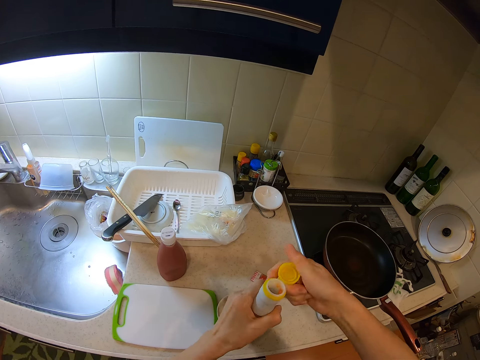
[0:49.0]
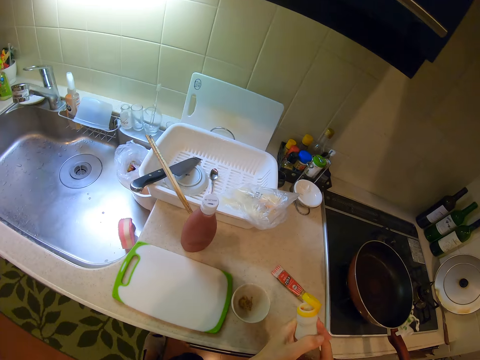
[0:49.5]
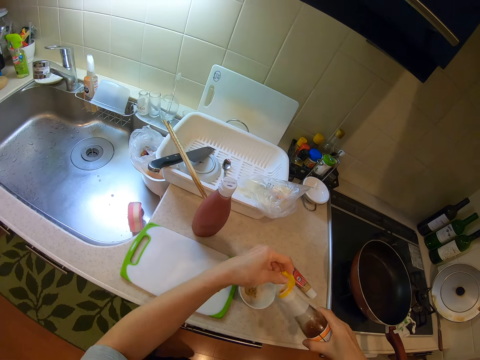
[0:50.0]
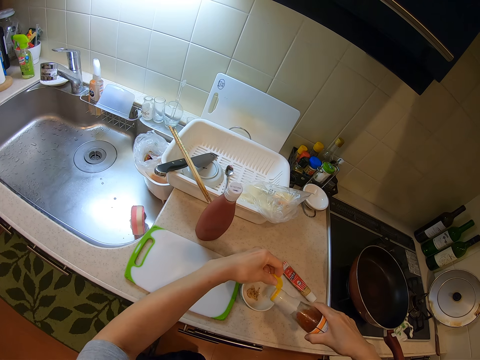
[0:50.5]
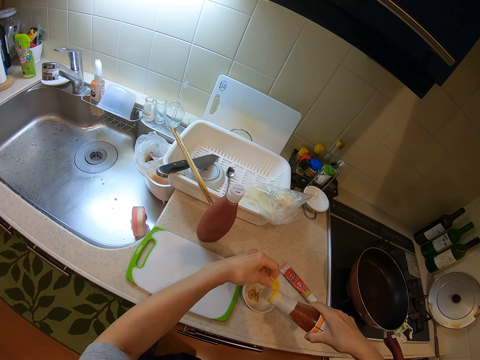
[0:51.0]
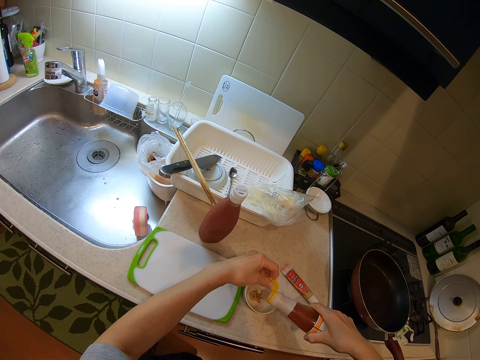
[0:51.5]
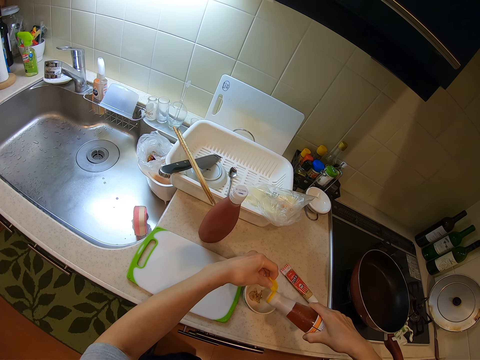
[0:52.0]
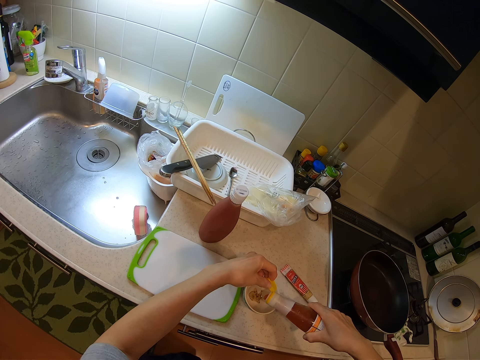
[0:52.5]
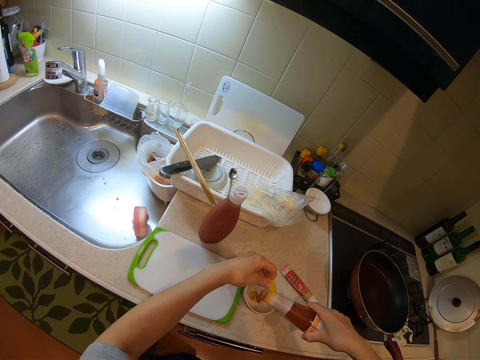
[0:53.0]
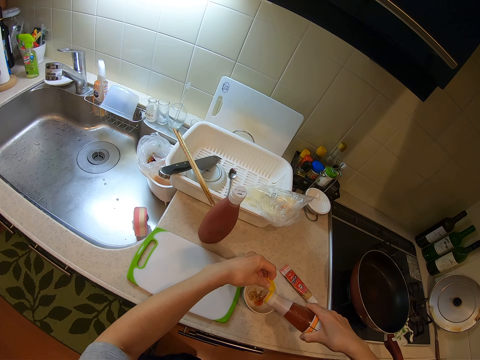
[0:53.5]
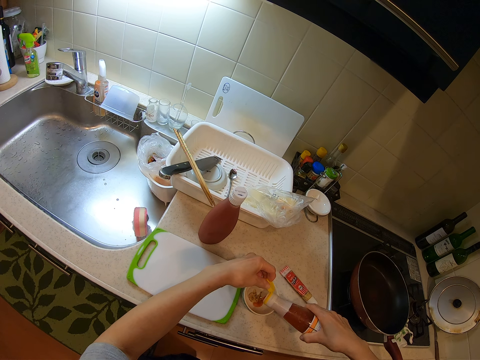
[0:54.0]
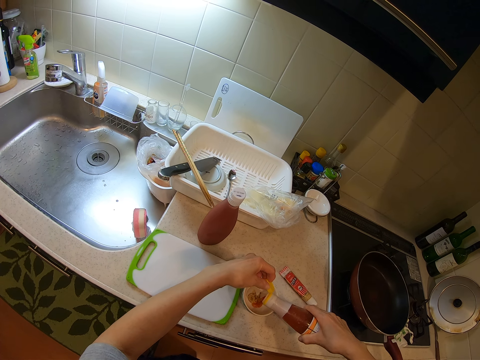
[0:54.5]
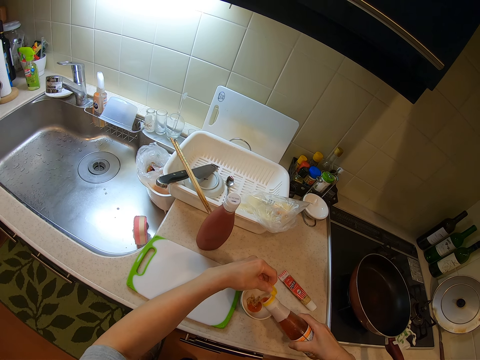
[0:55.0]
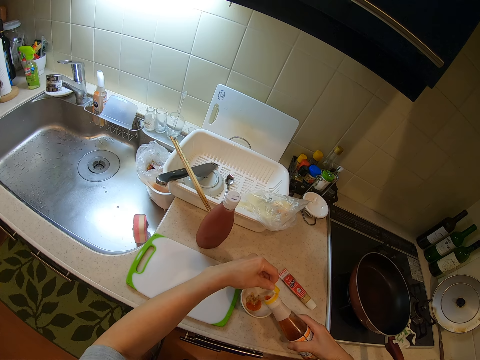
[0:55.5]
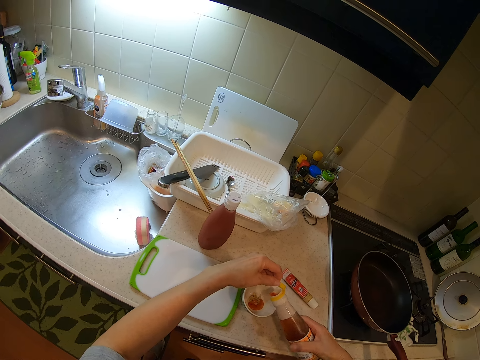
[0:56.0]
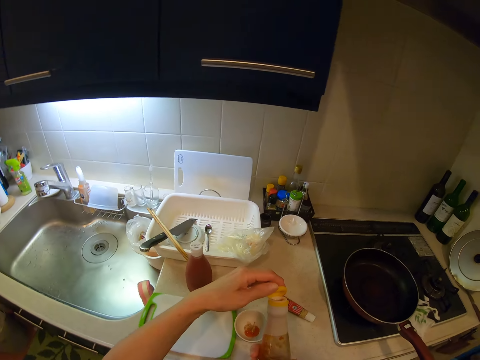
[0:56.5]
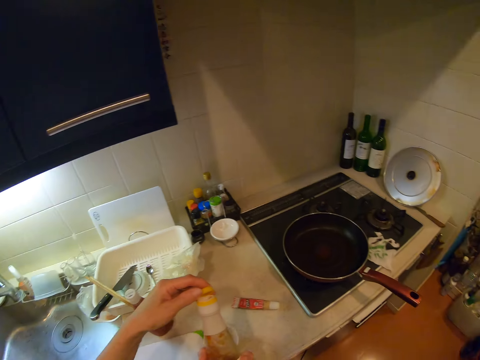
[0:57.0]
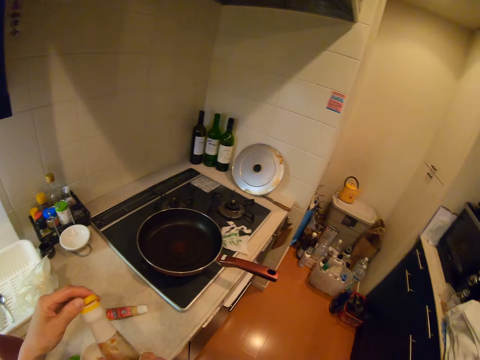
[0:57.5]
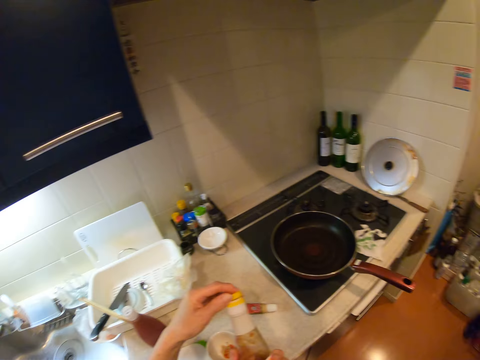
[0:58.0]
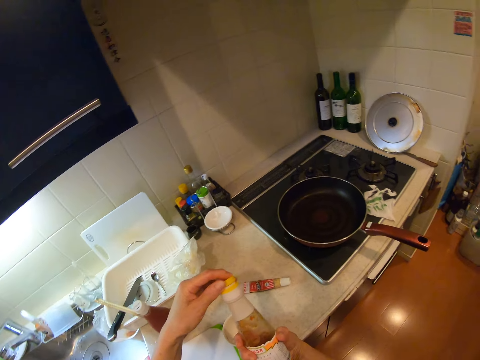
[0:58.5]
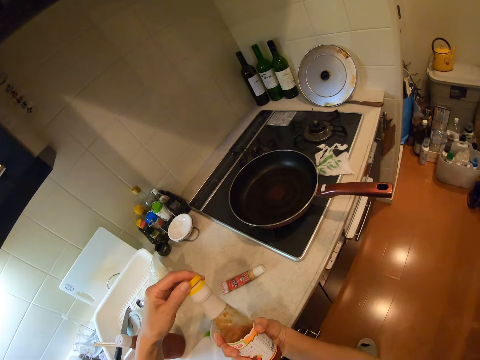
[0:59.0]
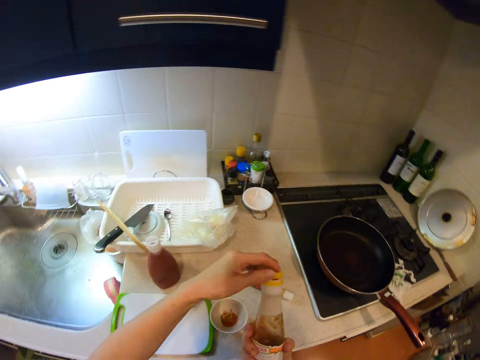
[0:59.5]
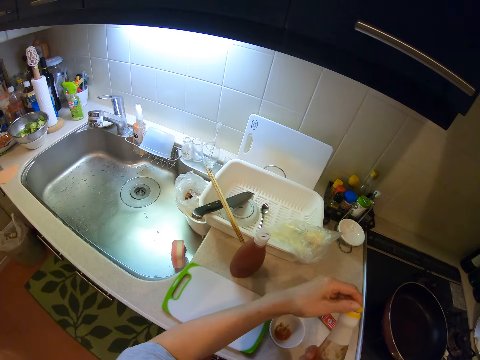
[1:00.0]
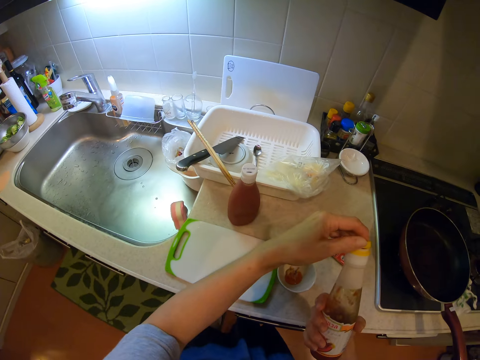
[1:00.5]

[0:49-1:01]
The camera wearer pours some syrup from the bottle into the ketchup plate. They close the bottle.

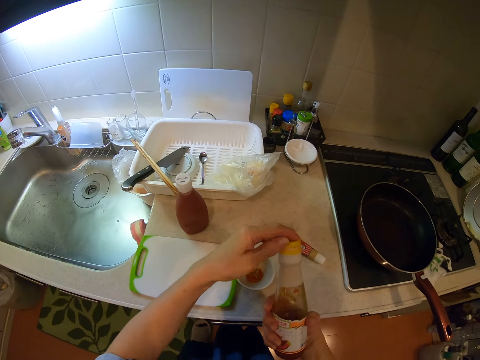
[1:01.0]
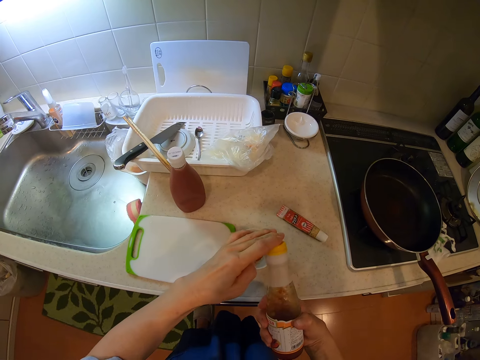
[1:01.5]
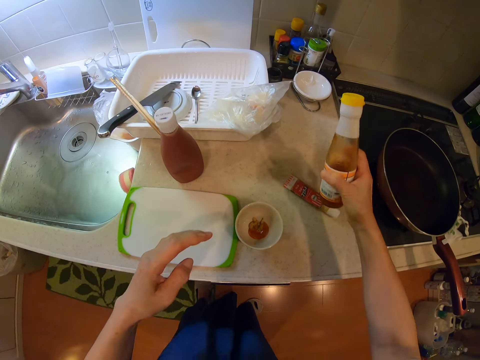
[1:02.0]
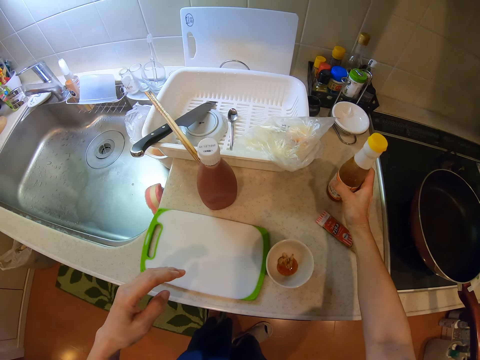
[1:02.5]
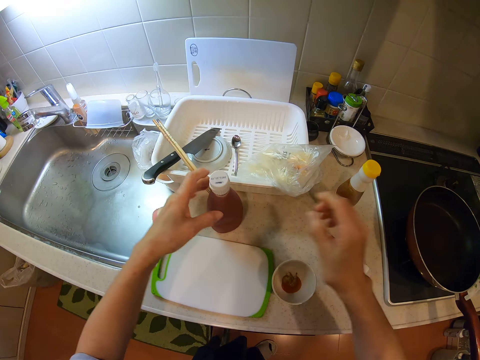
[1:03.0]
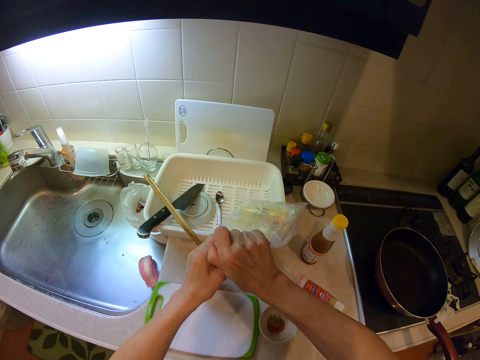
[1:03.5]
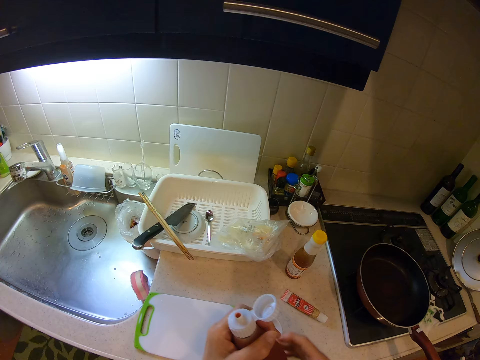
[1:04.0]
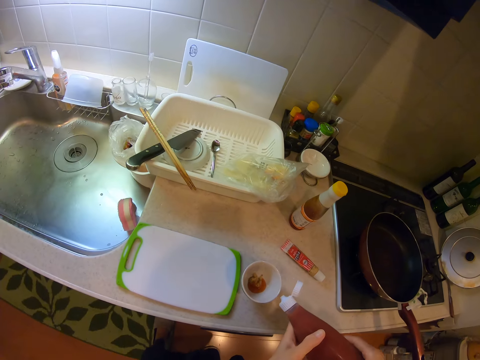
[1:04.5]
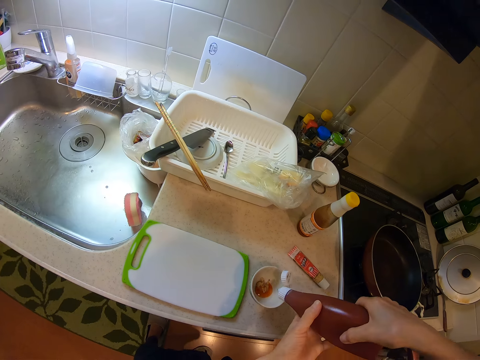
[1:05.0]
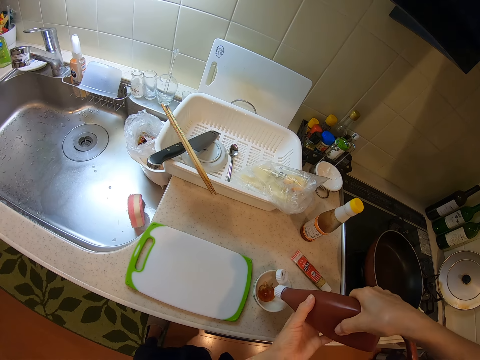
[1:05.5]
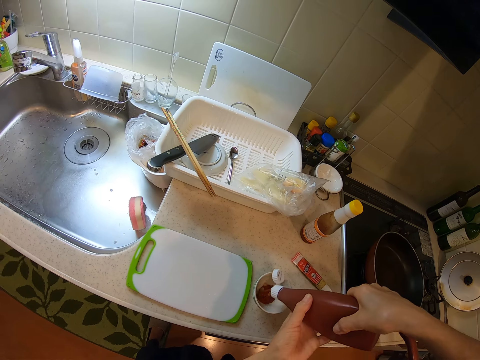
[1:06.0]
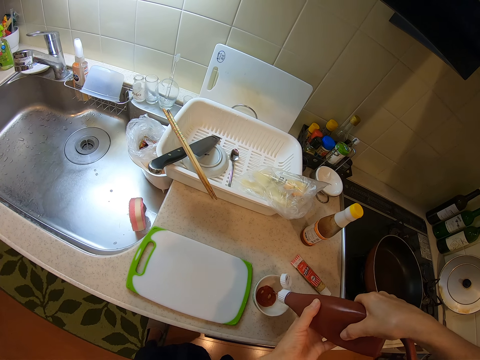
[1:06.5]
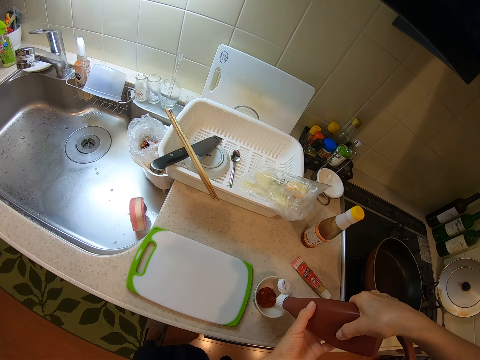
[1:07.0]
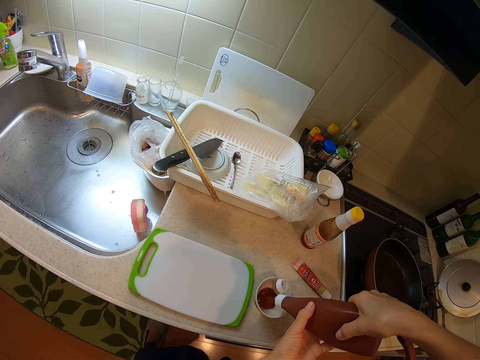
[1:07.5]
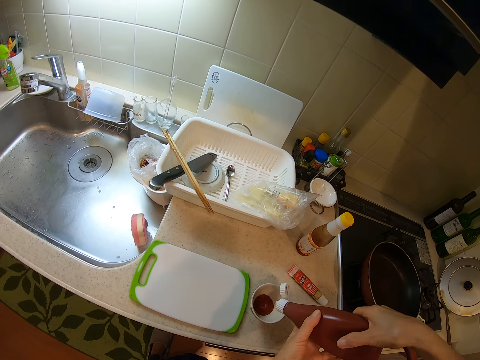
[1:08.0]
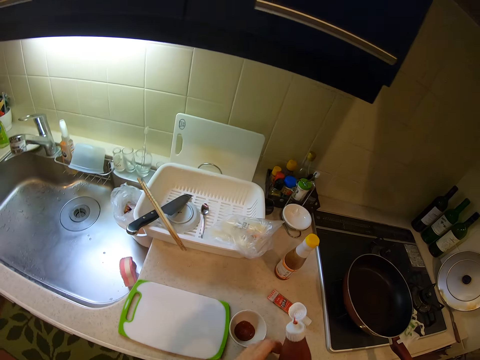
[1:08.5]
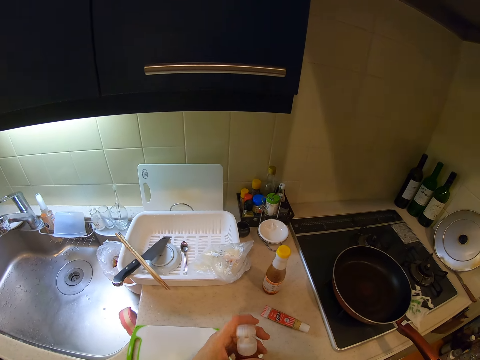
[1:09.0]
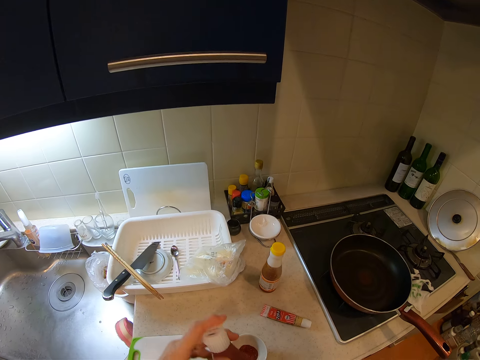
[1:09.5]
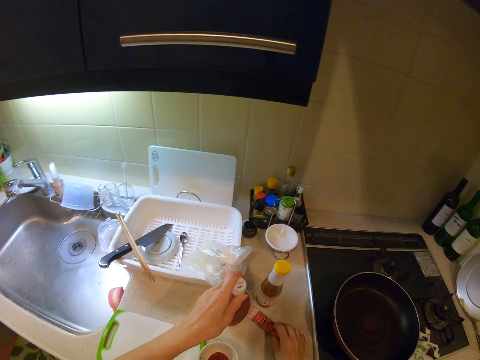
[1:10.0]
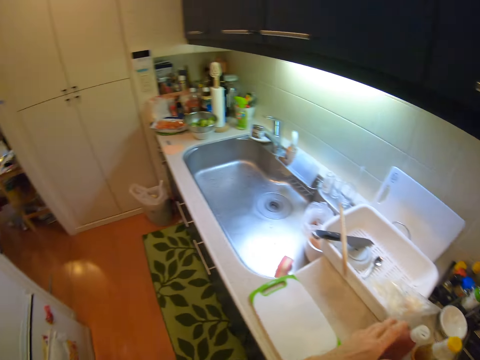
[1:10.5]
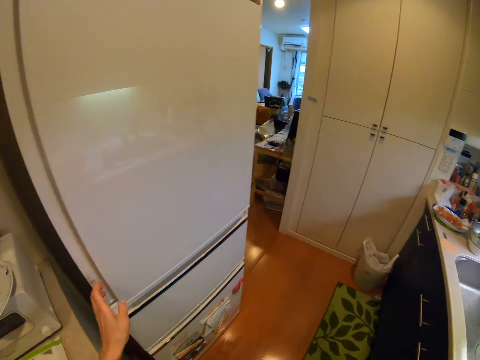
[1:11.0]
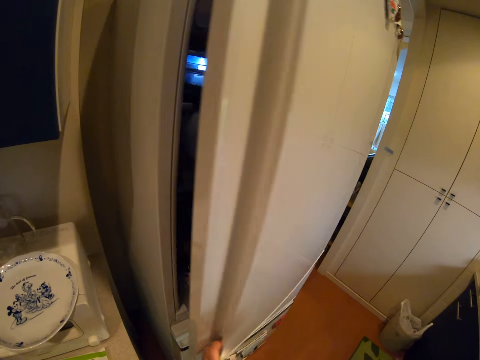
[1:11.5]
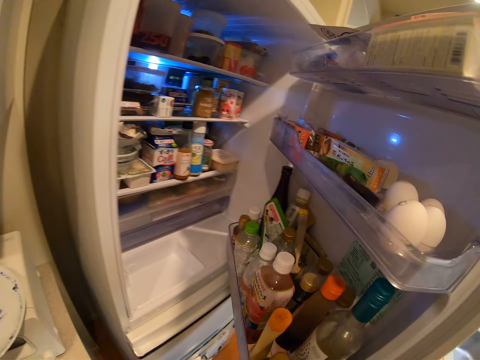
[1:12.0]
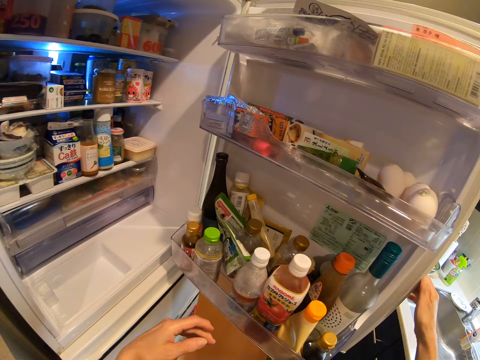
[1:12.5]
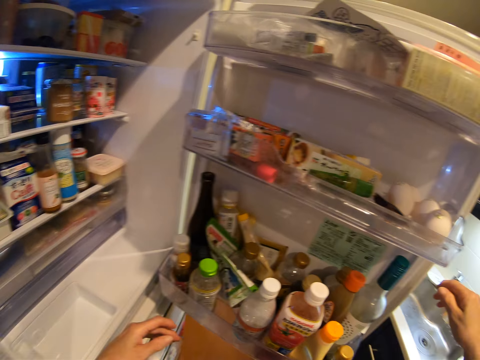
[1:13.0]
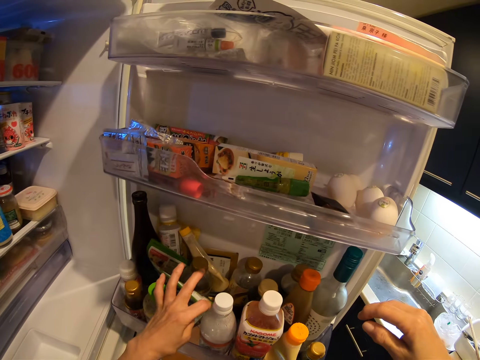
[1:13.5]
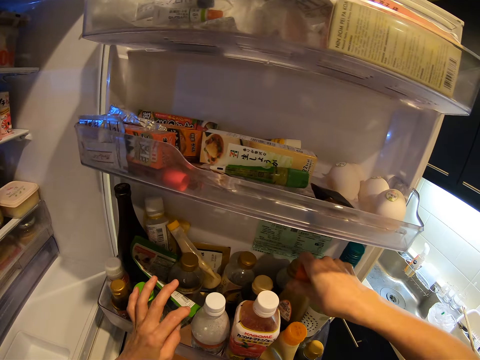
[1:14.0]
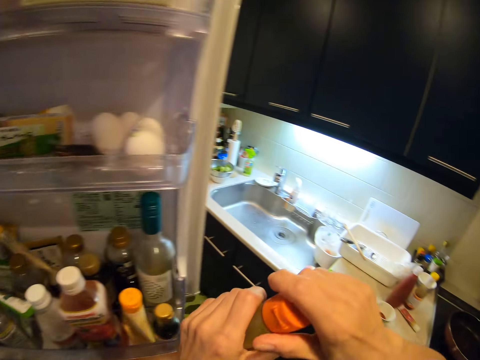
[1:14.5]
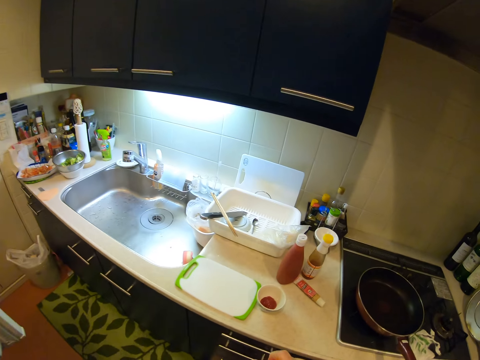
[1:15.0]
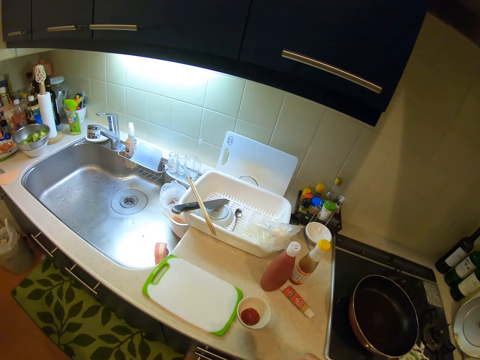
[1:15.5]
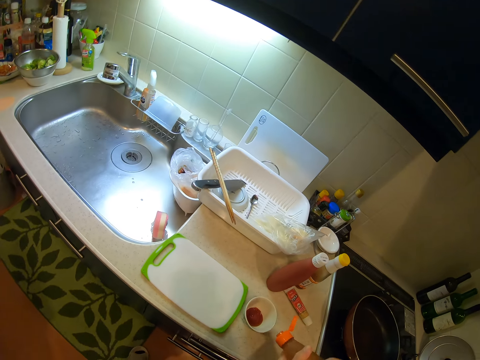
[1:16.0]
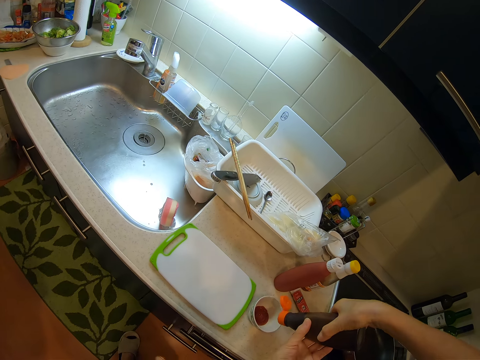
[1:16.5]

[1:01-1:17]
The camera wearer drops the bottle of syrup on the kitchen countertop. She opens the bottle of ketchup with her right hand. She lifts the bottle of ketchup or tomato sauce from the kitchen countertop. She holds the bottle. She squeezes some ketchup into the ketchup plate. She closes the bottle of ketchup with her left hand. She pours the tomato sauce. She moves the tube on the kitchen countertop with her right hand. She drops the bottle of ketchup on the kitchen countertop. She opens the door of the fridge with her left hand. She touches a green nylon in the fridge with her left hand. She takes out a bottle of sauce from the fridge.
